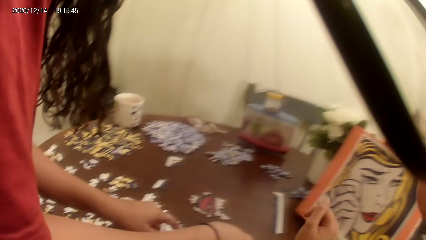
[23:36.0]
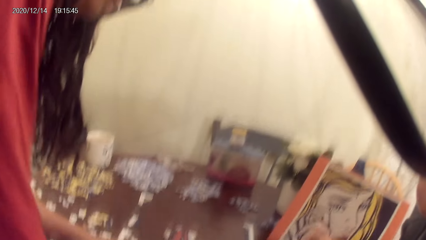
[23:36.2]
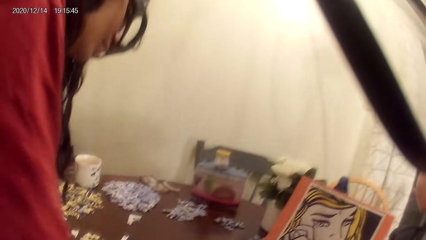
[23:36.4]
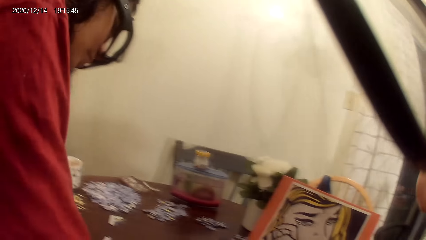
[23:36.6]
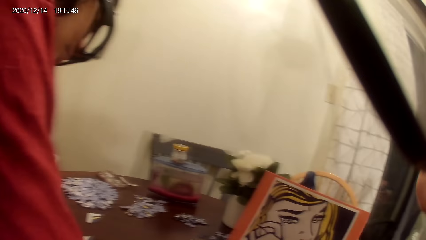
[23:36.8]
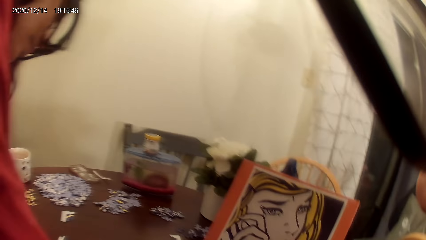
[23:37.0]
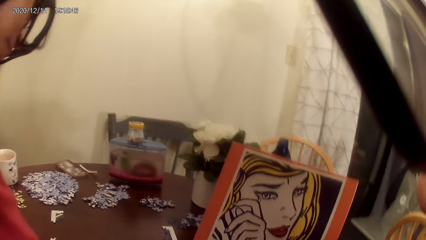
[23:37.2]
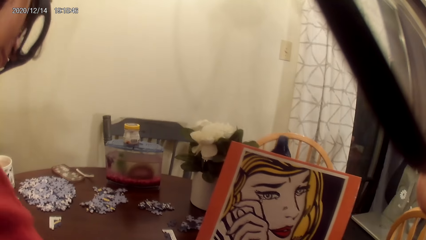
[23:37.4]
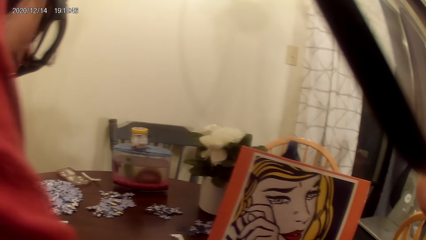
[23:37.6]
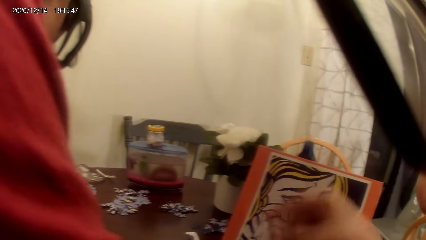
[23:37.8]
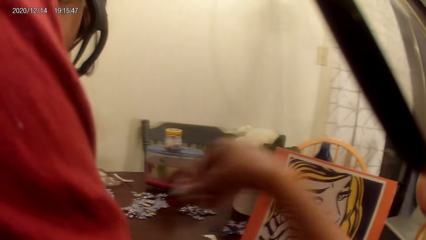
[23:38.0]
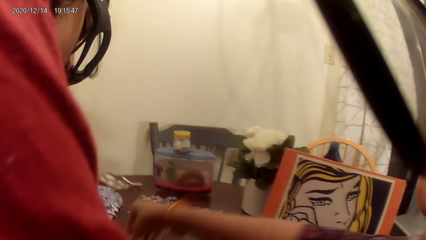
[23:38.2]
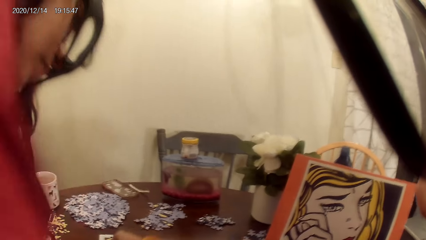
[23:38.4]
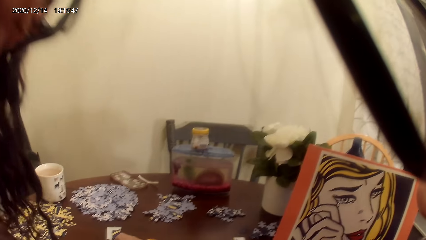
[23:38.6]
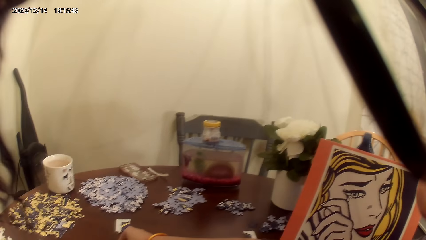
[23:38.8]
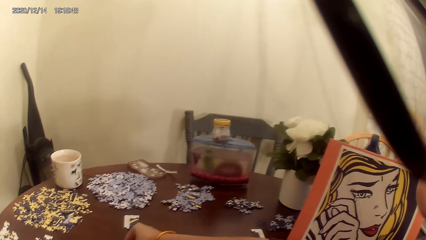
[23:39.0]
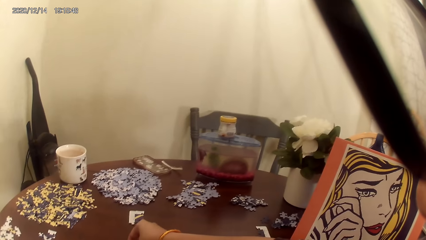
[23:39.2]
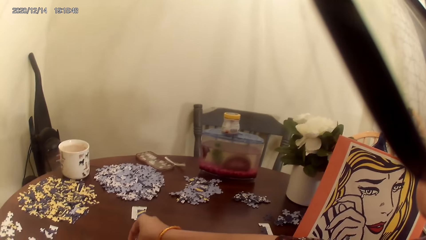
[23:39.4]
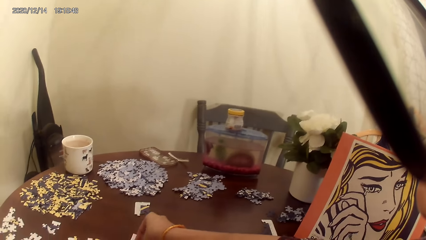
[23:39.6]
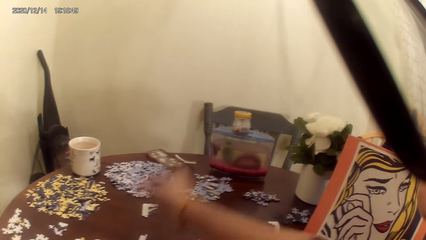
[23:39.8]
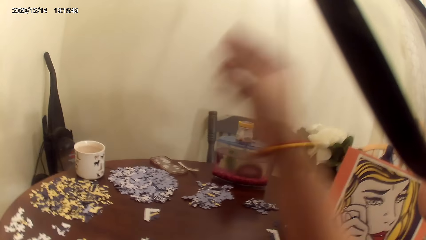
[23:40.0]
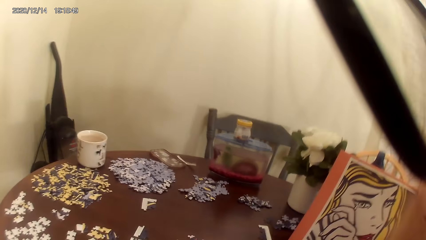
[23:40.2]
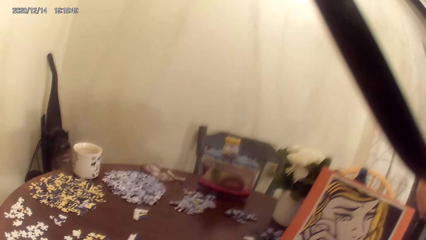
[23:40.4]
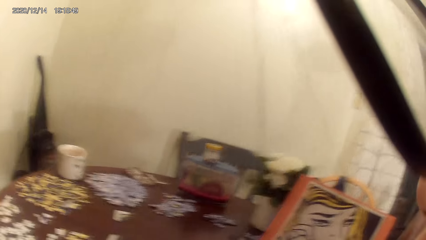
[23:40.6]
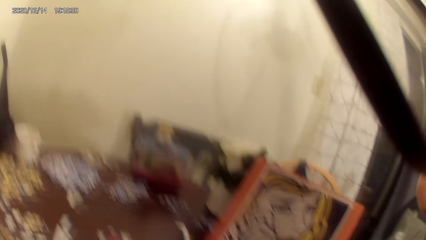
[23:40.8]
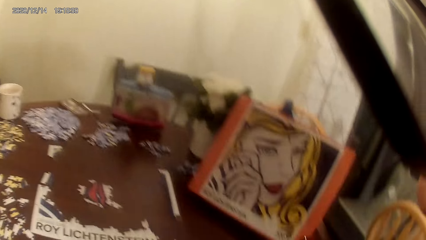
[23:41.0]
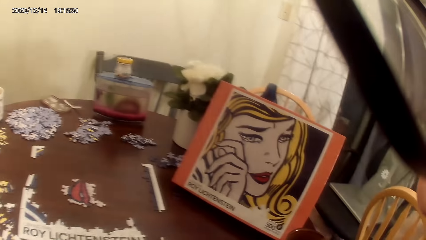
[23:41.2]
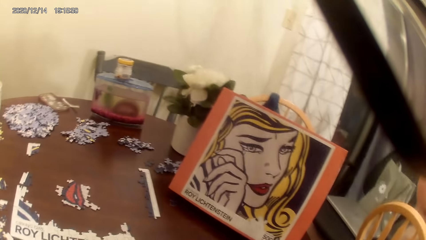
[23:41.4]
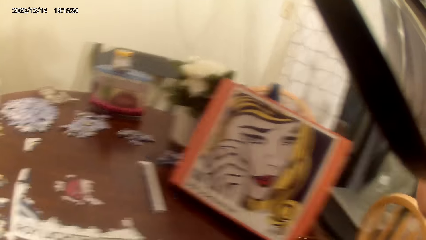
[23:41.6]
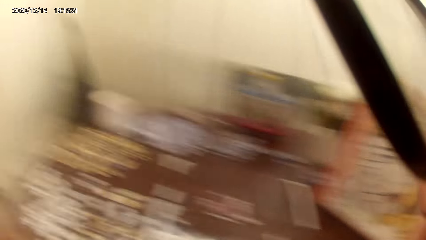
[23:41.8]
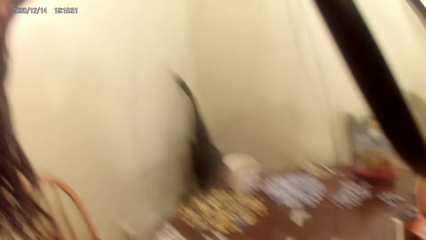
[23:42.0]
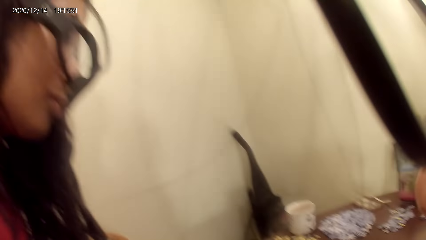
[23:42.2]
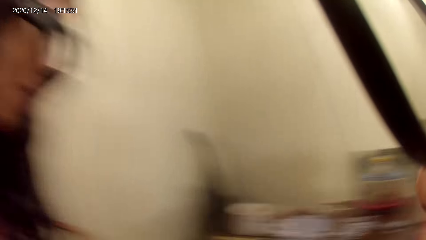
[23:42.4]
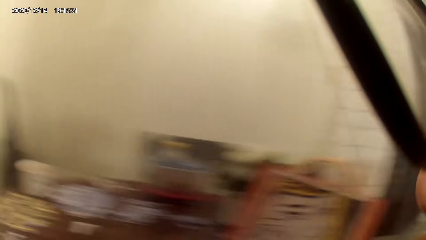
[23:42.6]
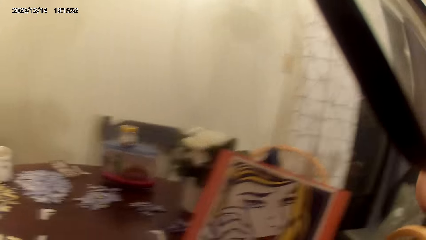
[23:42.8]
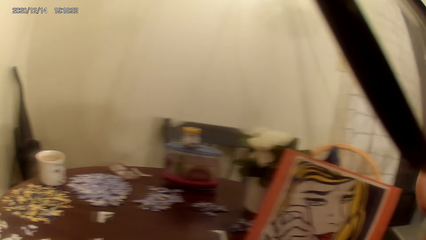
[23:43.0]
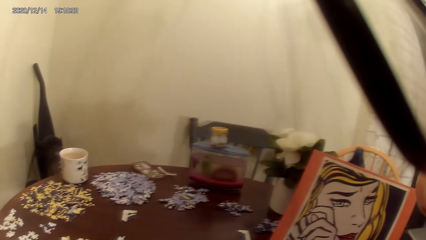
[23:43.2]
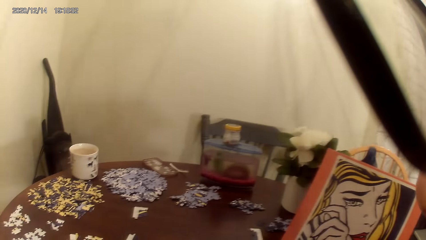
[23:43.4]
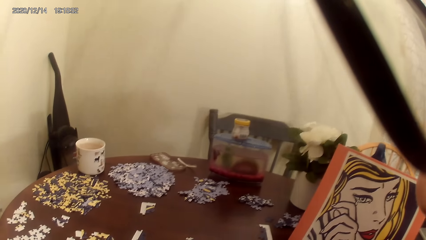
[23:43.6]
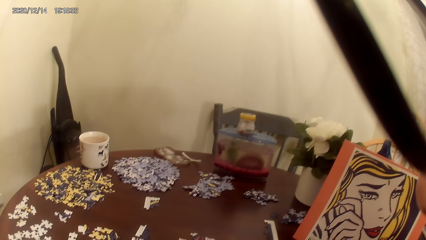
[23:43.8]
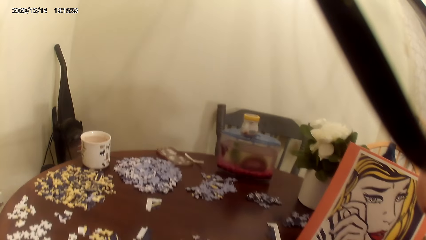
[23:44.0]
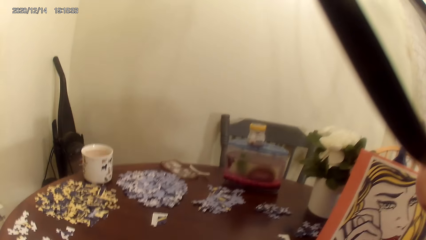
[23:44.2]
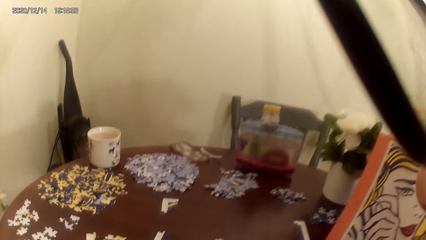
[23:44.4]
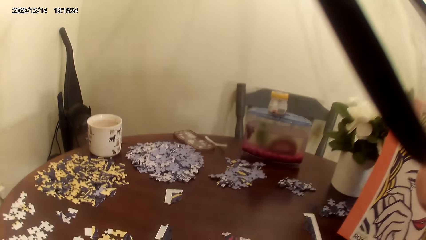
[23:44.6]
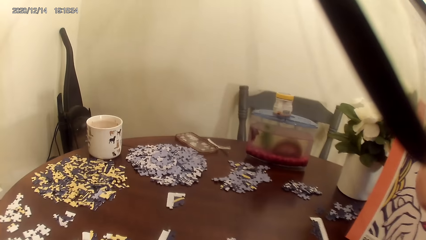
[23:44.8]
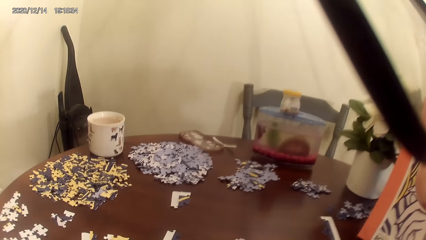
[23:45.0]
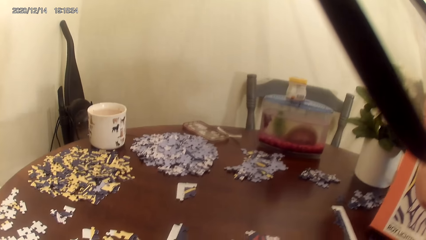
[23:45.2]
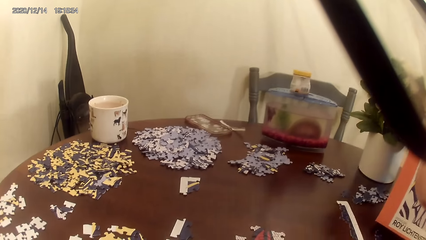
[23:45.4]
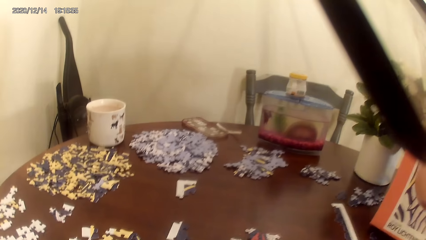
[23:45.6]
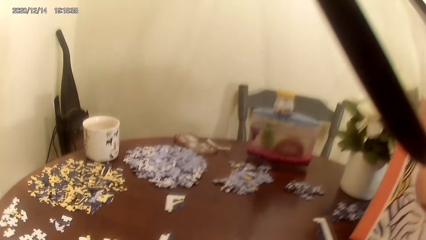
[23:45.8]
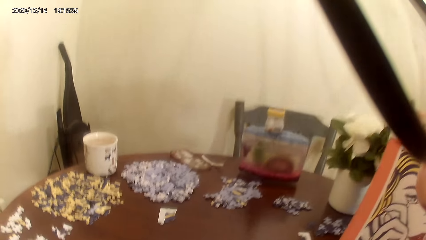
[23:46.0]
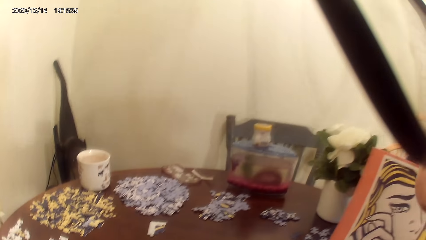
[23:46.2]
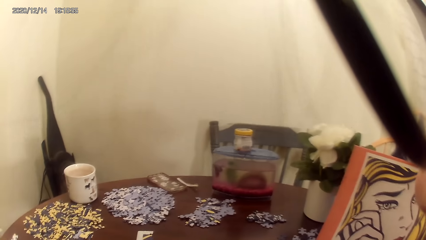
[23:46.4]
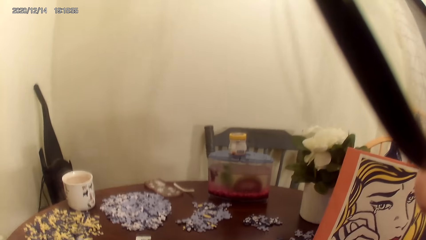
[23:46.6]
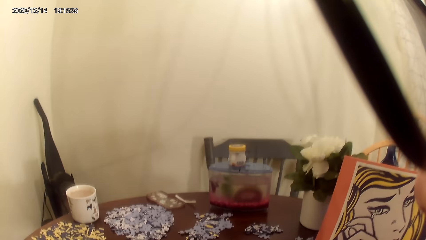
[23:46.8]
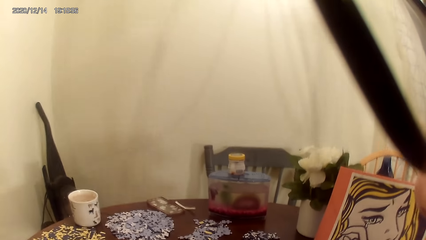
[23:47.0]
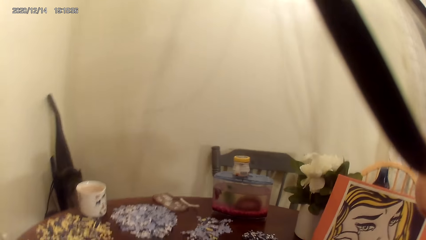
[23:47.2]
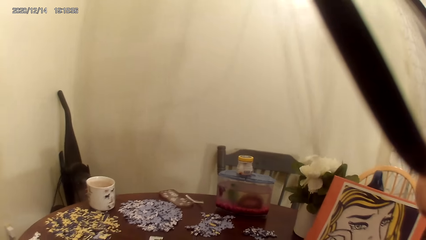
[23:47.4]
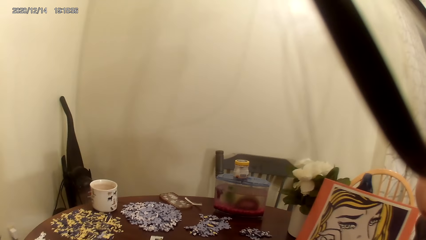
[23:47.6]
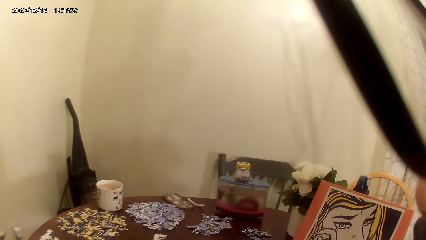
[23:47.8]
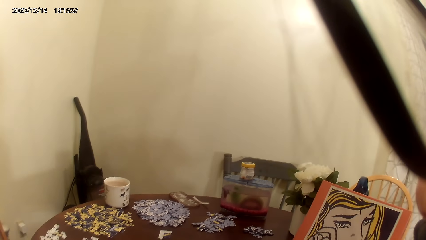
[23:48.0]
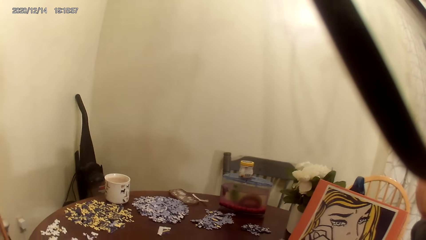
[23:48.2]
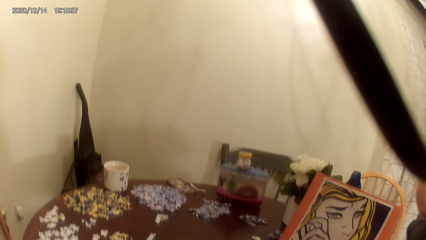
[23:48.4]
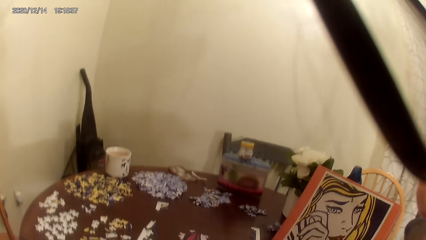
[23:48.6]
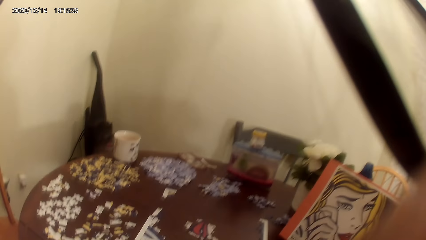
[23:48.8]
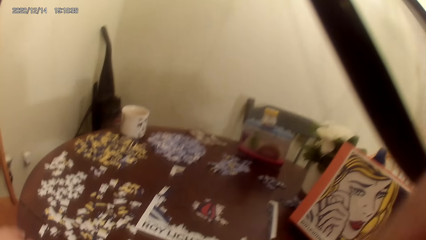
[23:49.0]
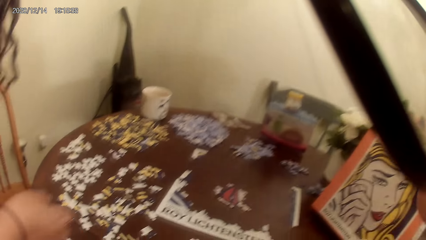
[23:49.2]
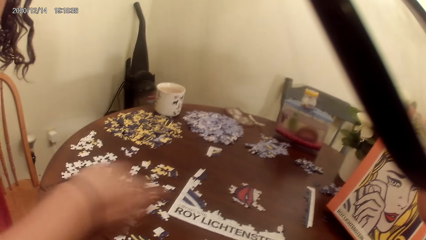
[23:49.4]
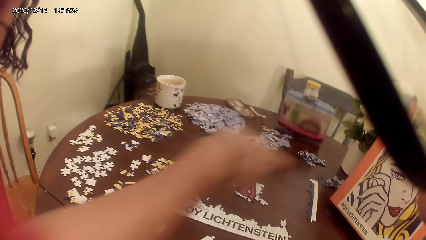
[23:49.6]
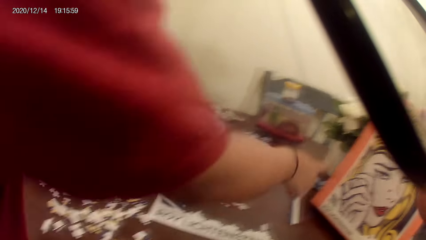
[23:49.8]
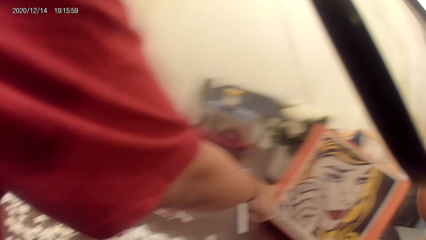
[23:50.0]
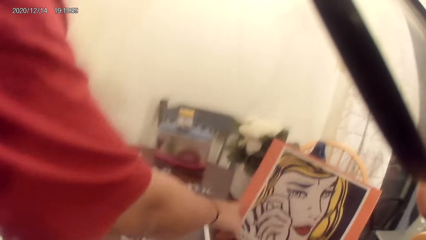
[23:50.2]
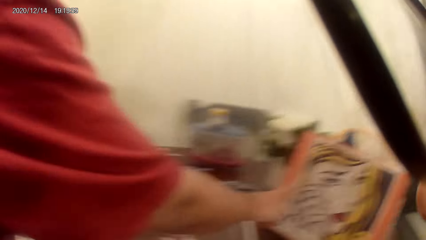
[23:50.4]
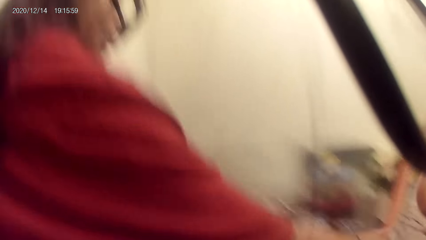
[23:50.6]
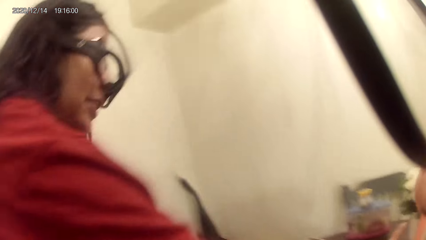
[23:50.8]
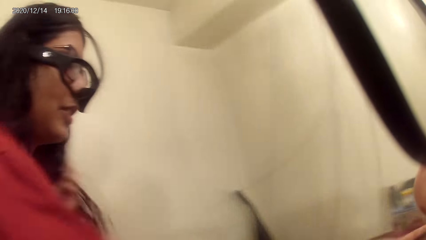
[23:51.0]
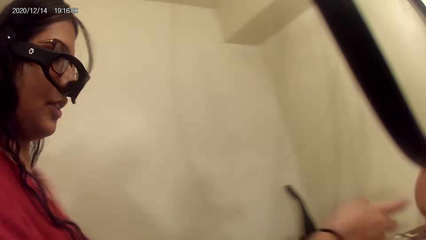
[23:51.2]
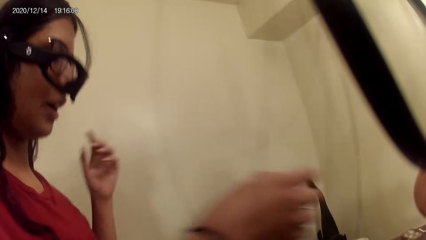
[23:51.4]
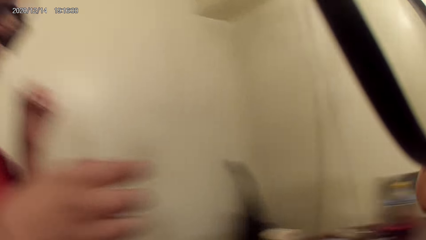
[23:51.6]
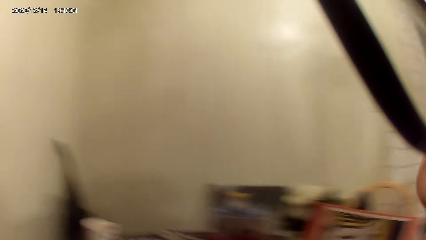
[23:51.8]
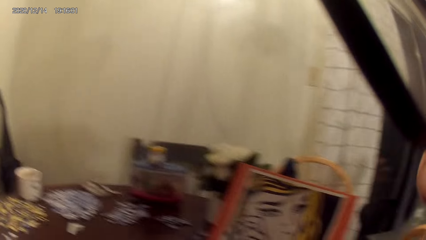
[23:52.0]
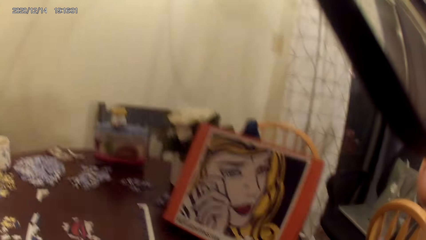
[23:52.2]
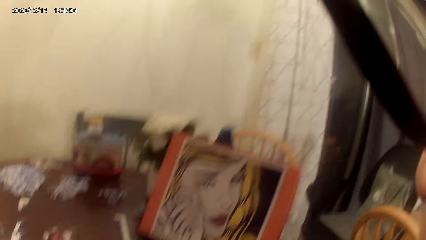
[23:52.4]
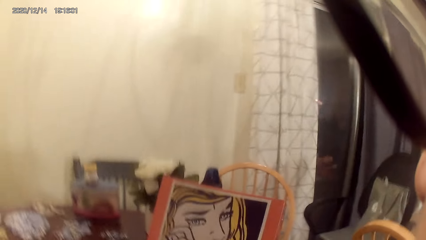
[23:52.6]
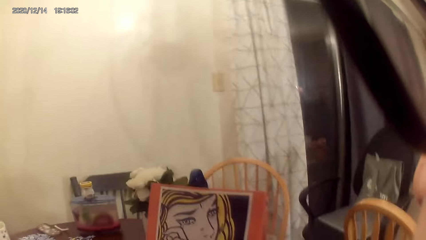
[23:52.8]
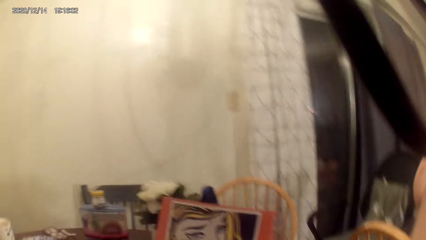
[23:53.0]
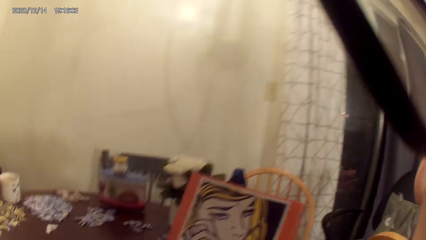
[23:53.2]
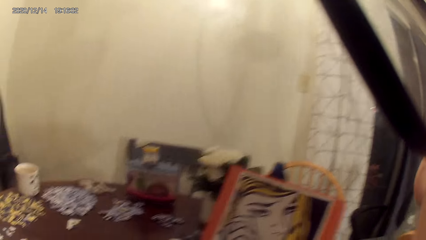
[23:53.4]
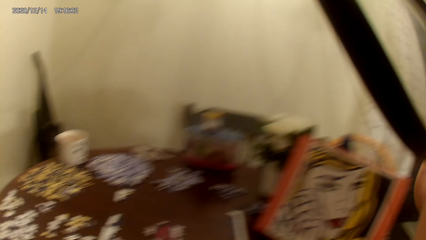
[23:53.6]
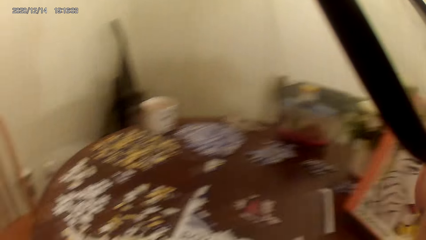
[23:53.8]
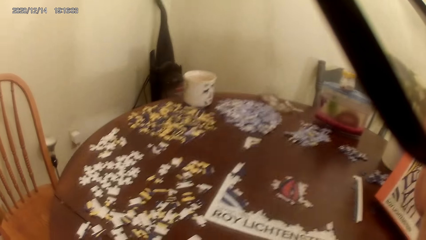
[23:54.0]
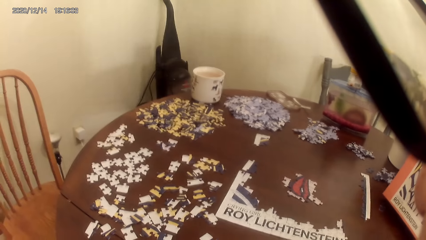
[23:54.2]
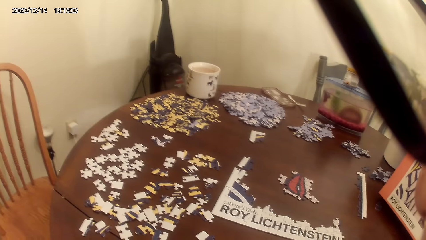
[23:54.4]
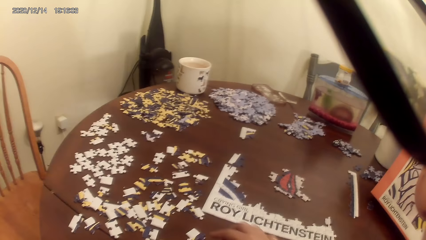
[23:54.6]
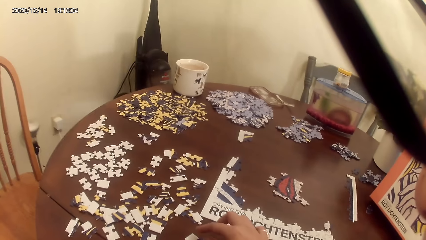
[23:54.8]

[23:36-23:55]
The camera wearer puts the card on the cardboard. They lift their hand. They talk to a person. The person points at the cards bag or the portrait. The camera wearer talks to the person. They laugh.
